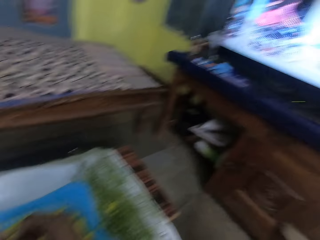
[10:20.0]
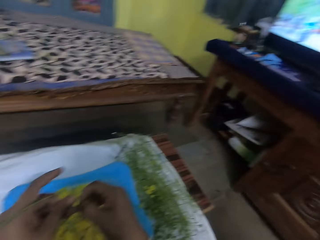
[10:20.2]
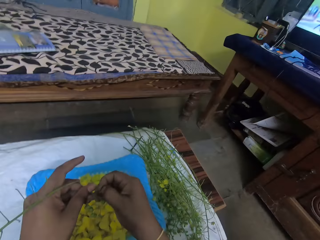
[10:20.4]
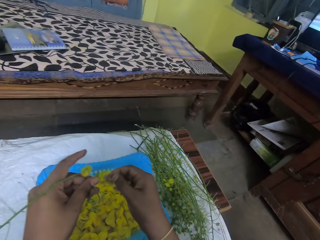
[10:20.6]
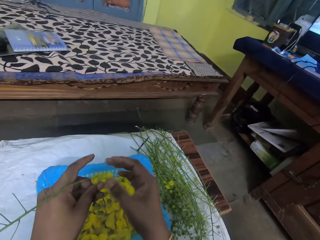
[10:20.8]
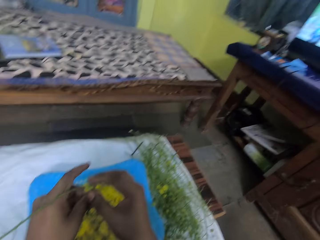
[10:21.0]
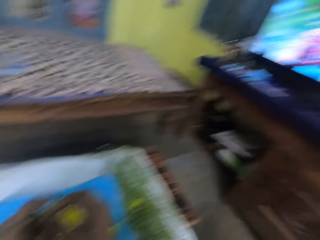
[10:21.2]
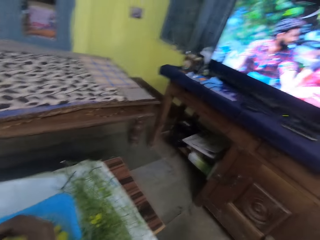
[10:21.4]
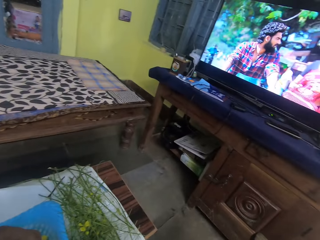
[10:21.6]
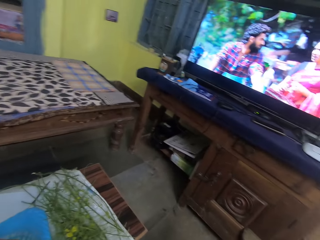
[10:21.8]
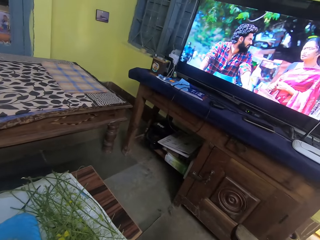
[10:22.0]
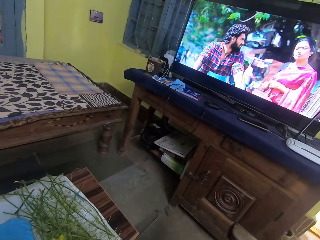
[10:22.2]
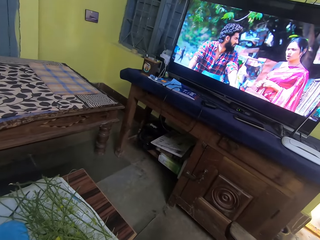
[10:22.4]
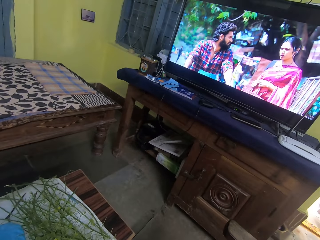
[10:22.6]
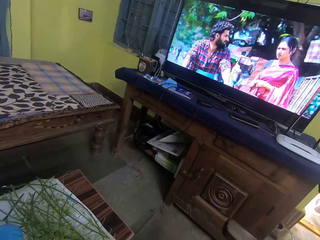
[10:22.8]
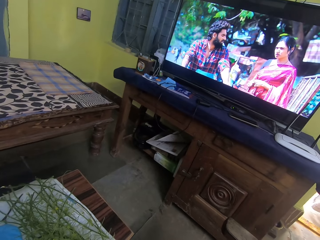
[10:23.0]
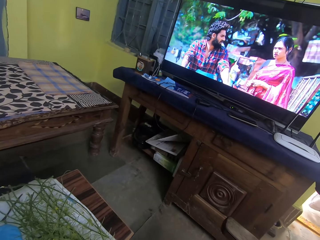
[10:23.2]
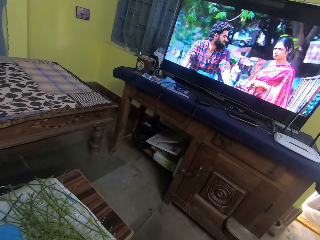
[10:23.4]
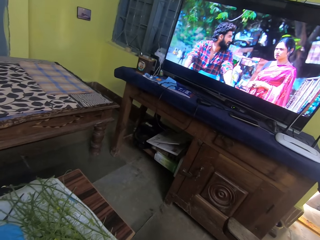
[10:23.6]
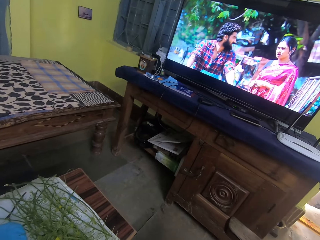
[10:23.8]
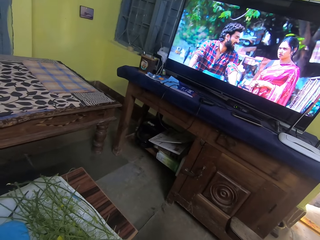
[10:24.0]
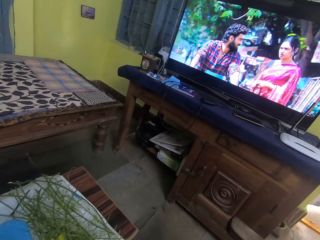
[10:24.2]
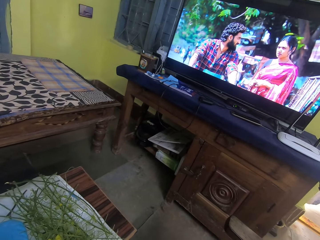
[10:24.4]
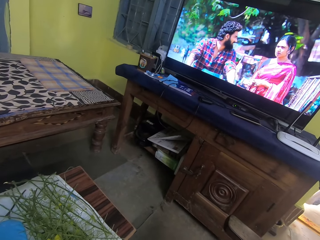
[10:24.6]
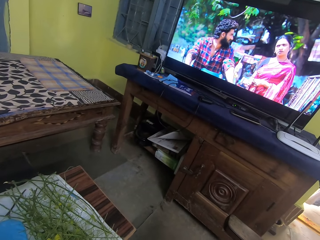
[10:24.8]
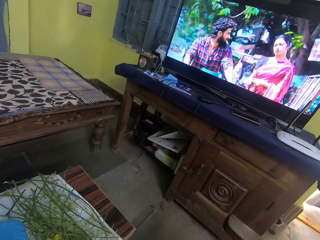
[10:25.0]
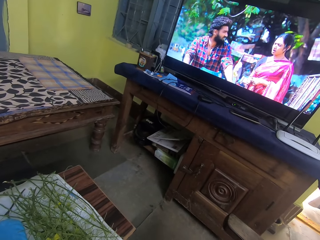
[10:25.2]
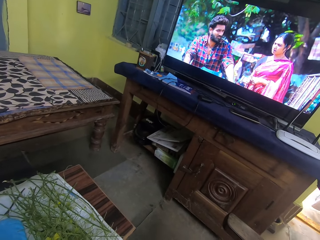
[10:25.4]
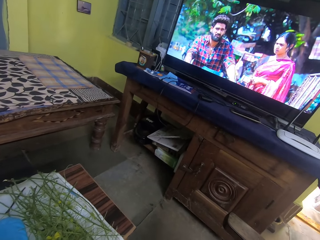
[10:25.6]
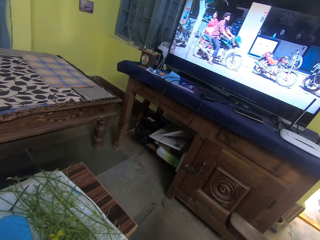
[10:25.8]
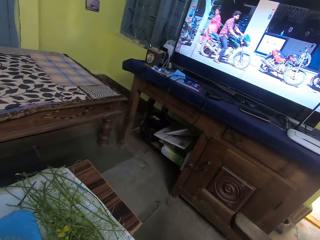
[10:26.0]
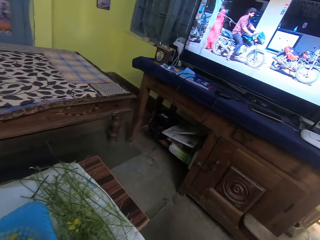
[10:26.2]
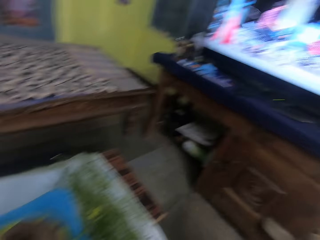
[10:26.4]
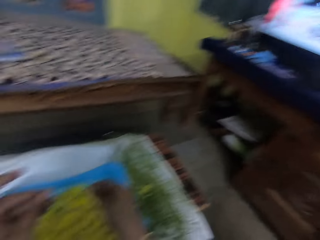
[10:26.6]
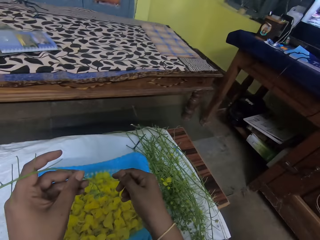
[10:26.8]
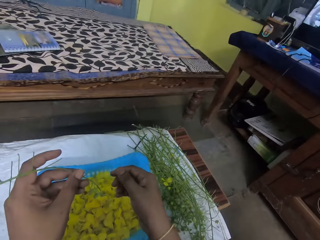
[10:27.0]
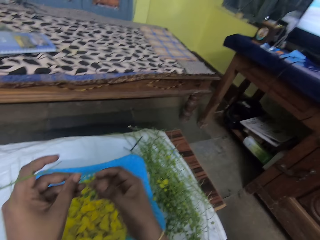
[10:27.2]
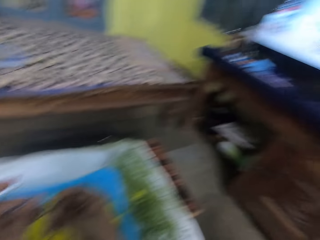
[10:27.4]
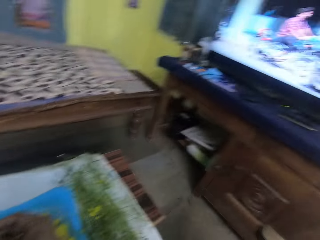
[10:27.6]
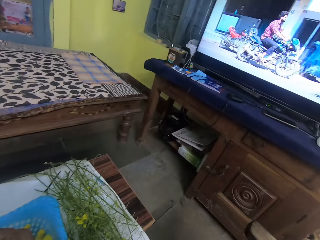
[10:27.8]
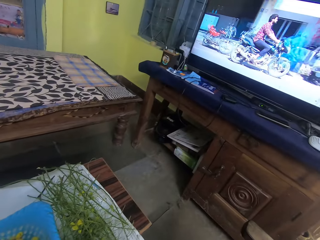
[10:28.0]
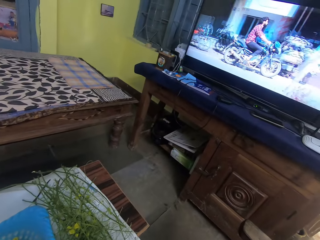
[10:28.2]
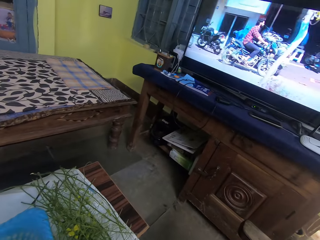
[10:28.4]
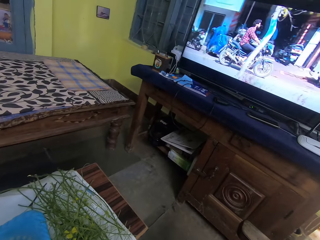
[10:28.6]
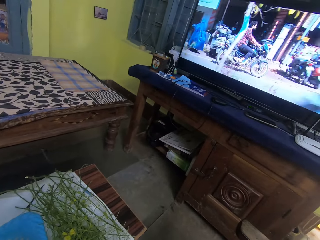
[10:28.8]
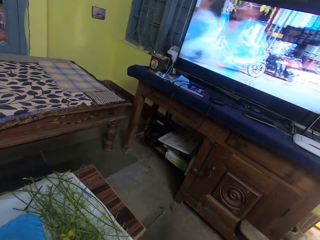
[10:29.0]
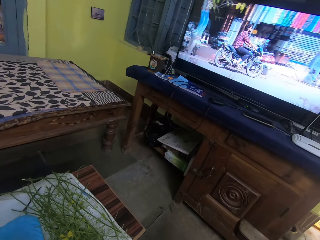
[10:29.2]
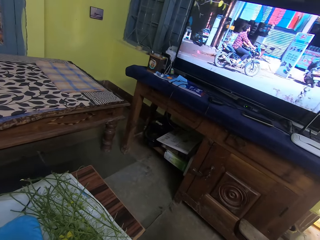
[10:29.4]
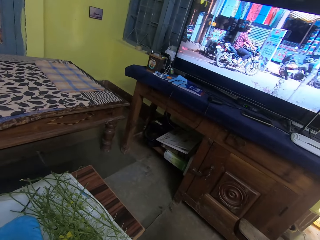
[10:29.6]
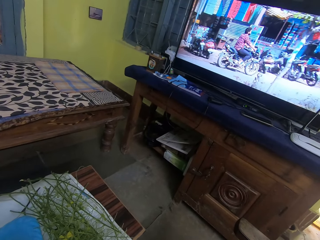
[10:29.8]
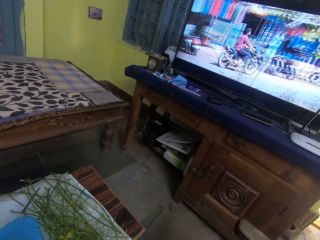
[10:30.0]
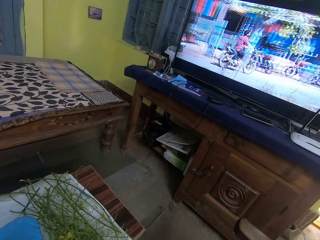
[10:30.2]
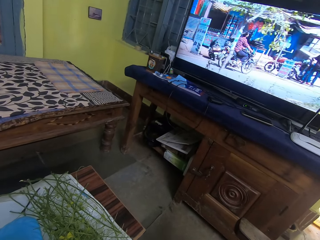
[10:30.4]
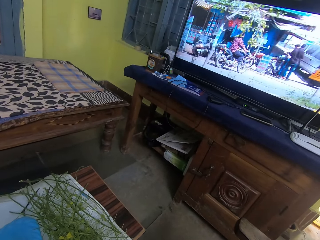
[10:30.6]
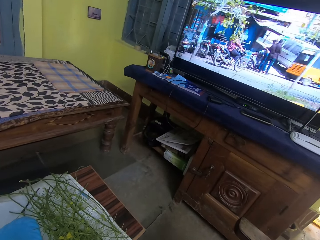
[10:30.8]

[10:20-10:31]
The camera wearer plucks leaves from the leaf stem in her left hand with her right hand. She stares at the screen. She plucks a flower from the plant. She stares at the screen.

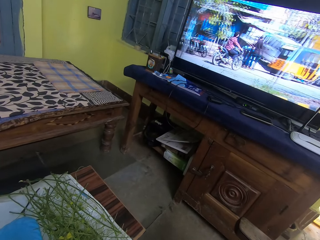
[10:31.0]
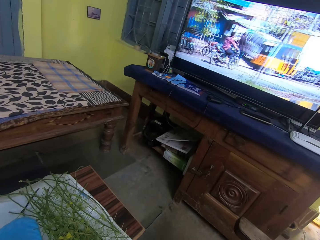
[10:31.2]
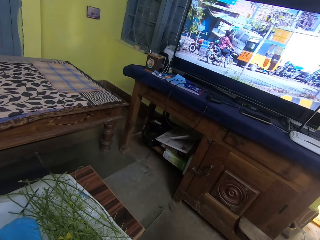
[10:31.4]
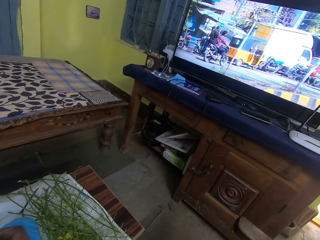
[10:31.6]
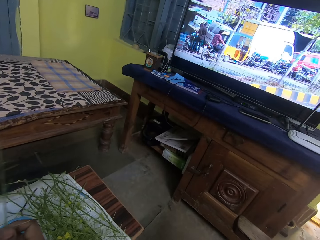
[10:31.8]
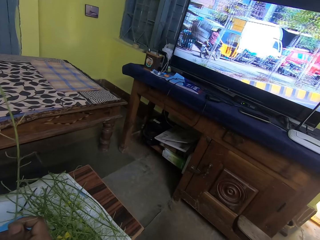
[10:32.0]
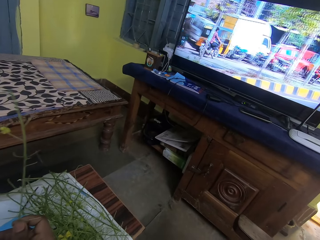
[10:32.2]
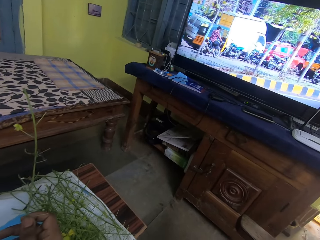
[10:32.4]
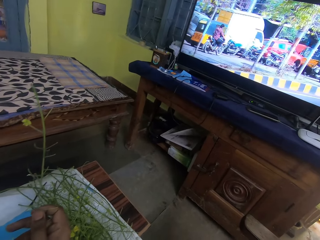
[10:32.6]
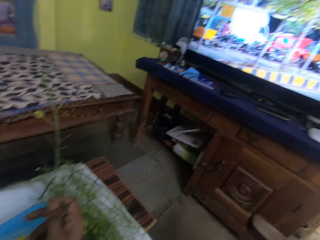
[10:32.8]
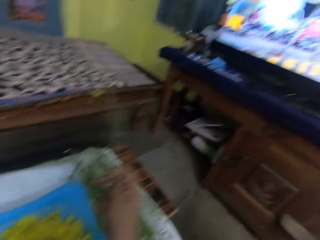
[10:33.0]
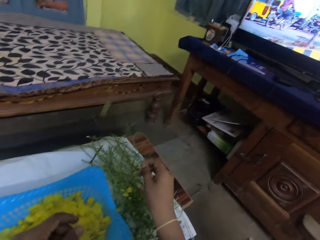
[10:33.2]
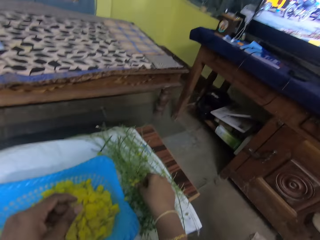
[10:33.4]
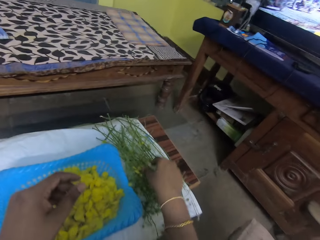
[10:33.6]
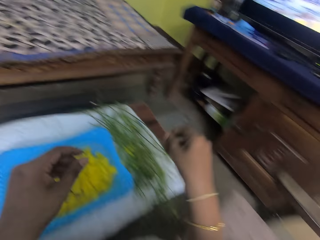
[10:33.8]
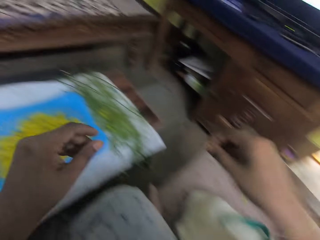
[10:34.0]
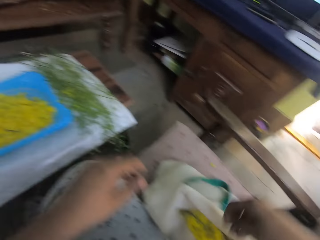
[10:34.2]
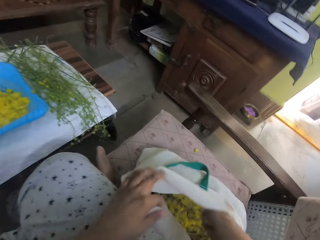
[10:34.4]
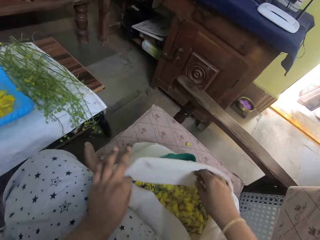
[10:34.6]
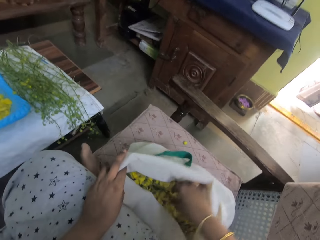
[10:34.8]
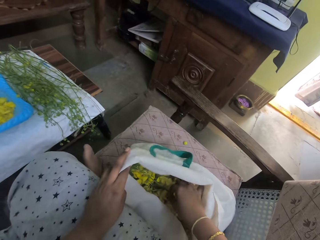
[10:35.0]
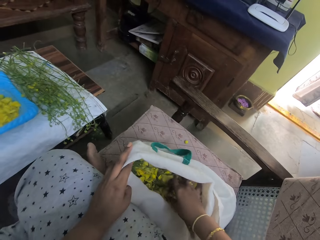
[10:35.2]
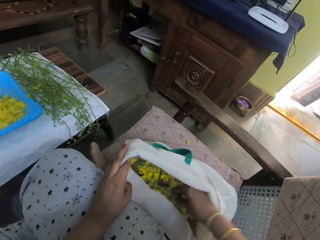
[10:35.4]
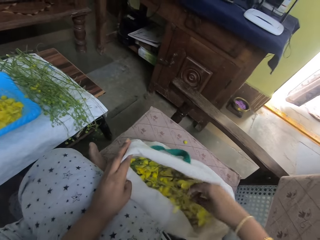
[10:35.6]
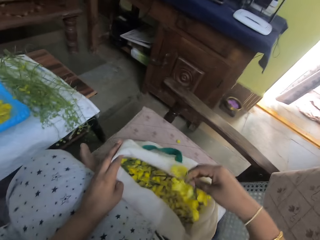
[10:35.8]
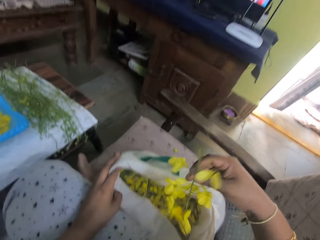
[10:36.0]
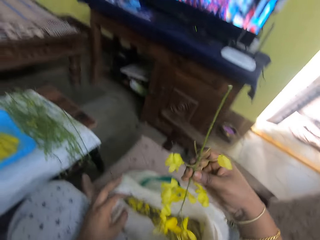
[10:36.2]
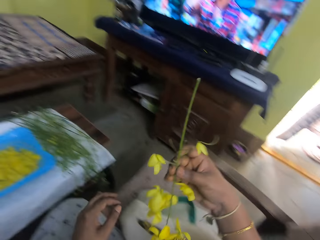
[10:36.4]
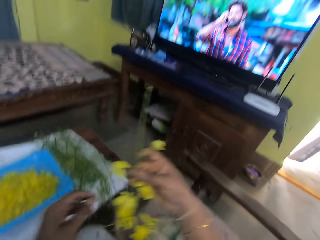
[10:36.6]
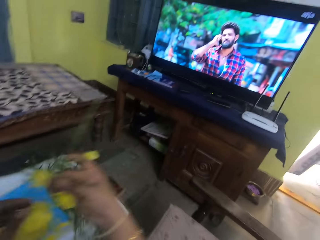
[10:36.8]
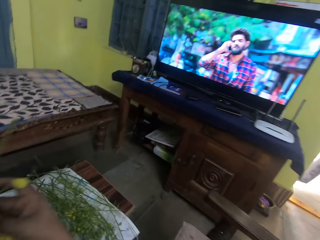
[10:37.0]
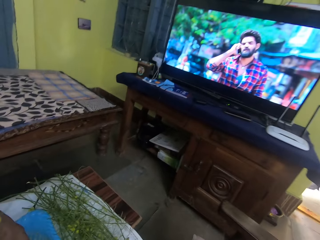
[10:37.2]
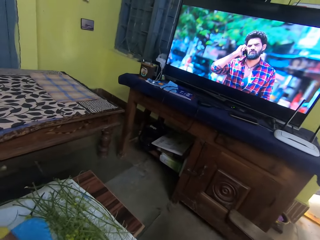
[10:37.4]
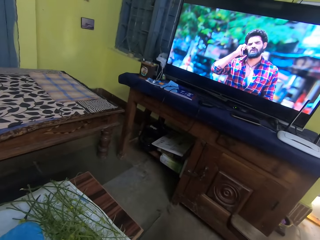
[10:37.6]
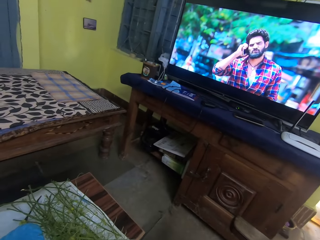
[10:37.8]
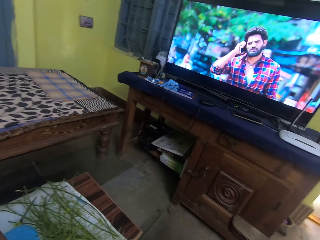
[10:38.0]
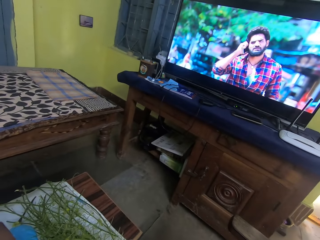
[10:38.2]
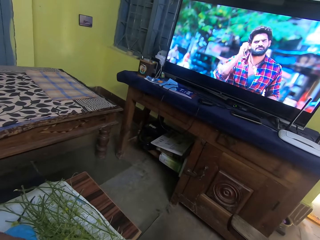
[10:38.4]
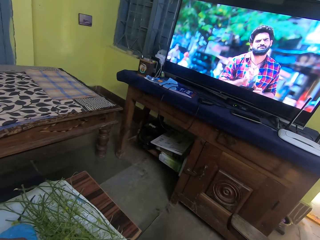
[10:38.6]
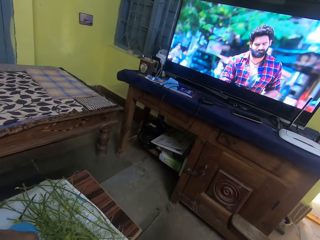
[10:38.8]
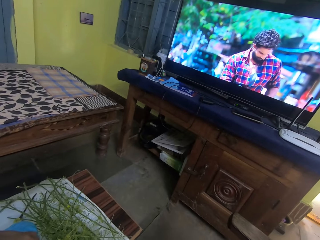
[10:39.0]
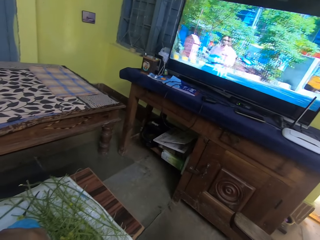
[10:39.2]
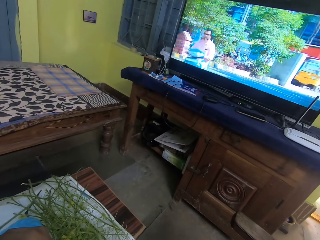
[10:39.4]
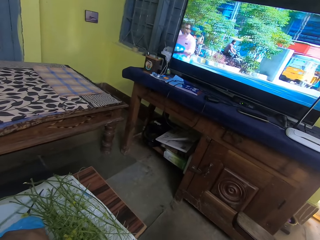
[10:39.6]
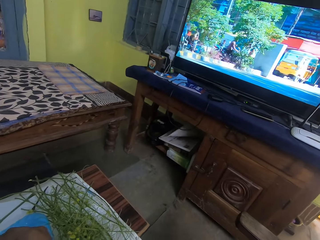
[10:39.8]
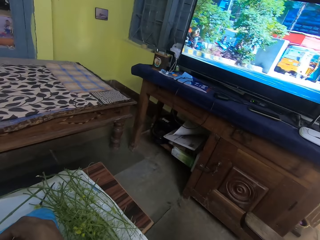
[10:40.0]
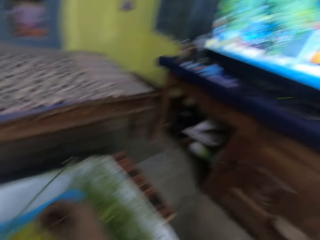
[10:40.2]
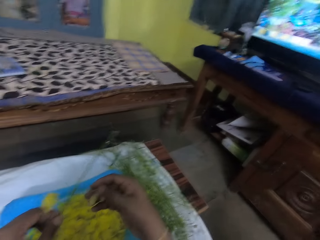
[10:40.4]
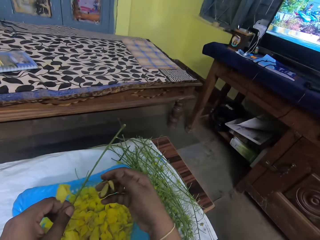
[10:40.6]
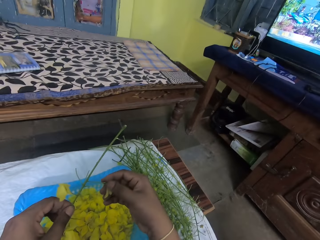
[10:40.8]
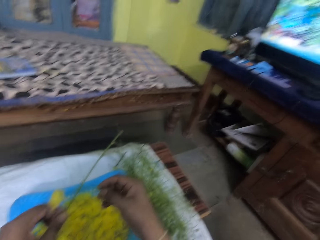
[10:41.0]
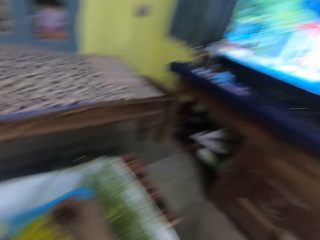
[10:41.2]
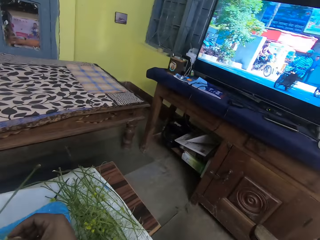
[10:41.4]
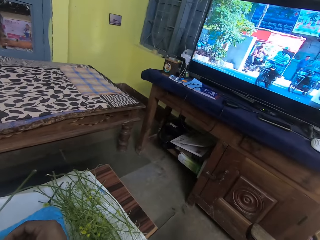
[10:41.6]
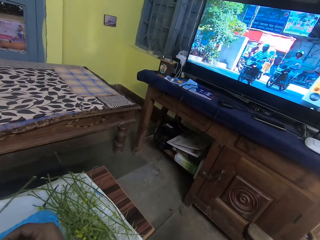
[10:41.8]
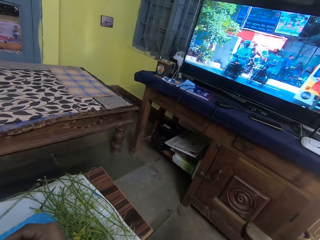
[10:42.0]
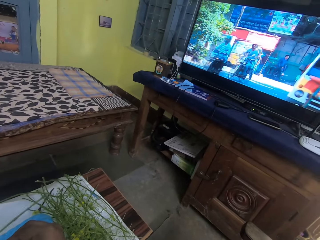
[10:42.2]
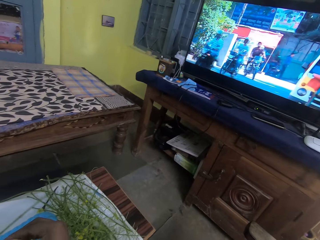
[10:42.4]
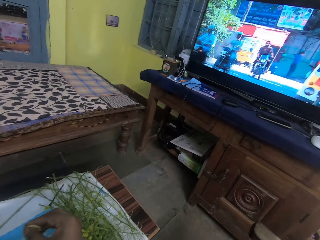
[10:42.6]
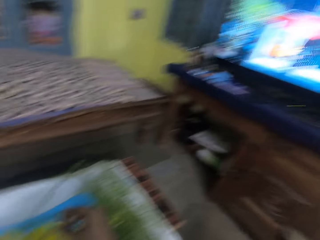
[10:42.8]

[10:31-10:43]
The camera wearer holds the leaf stem or plant with her right hand in the apartment. She places the leaf stem on the side of the table with her right hand. She holds the bag of leaves on the chair with her left hand. She picks a leaf stem from the bag with her right hand. She plucks a flower from the plant. She stares at the screen. She holds the leaf stem with her left hand, and plucks leaves from the leaf stem in her left hand with her right hand.
